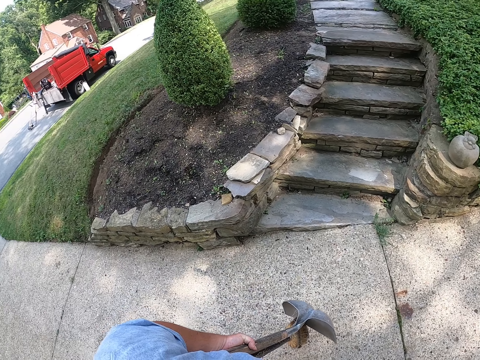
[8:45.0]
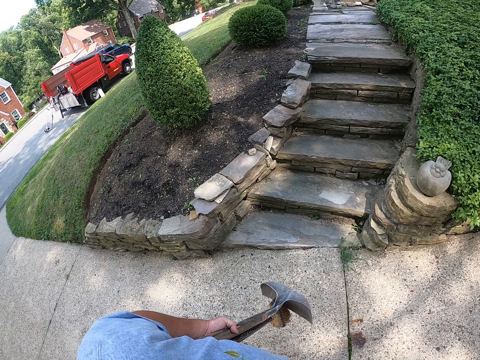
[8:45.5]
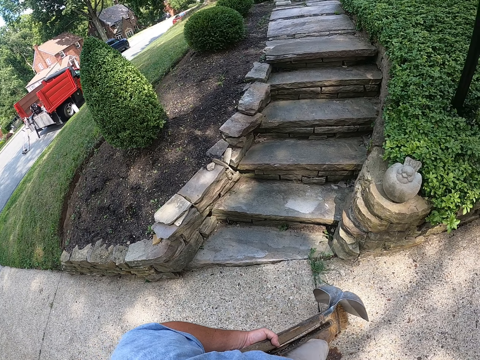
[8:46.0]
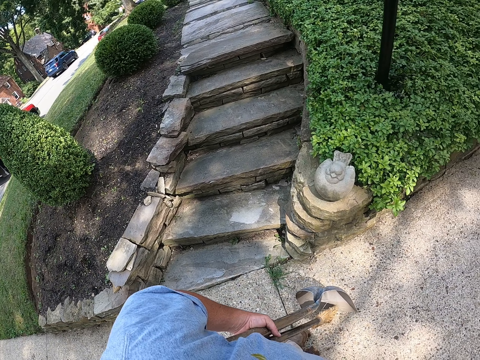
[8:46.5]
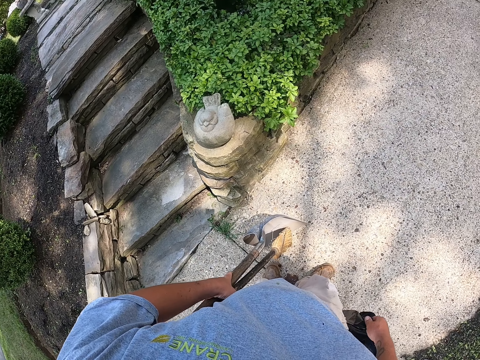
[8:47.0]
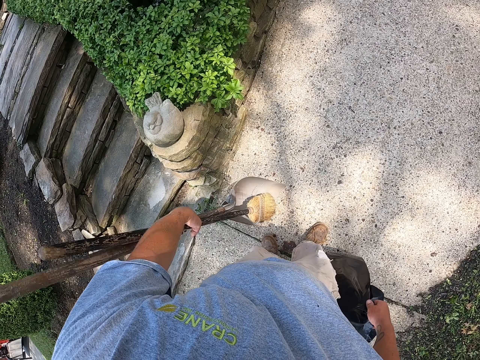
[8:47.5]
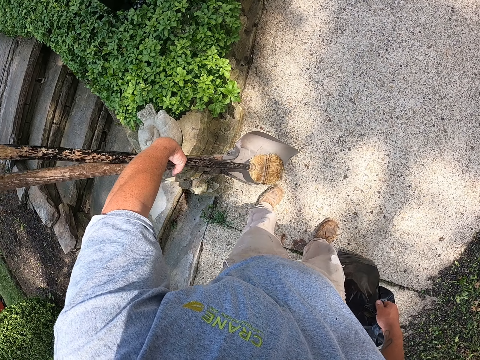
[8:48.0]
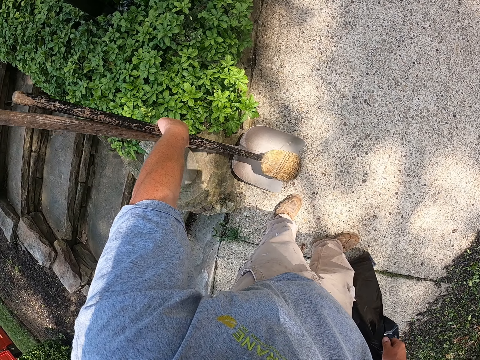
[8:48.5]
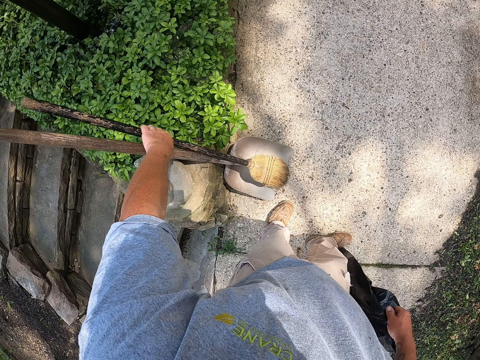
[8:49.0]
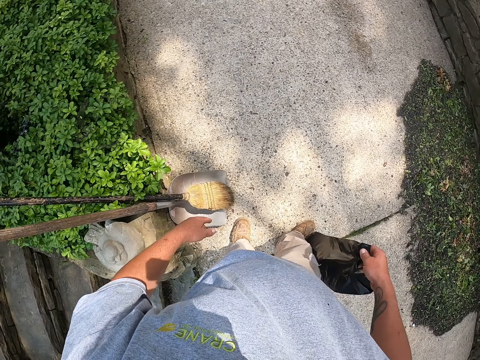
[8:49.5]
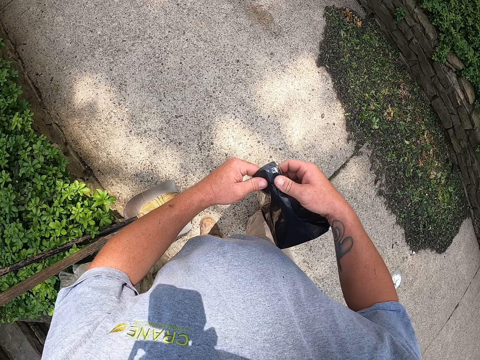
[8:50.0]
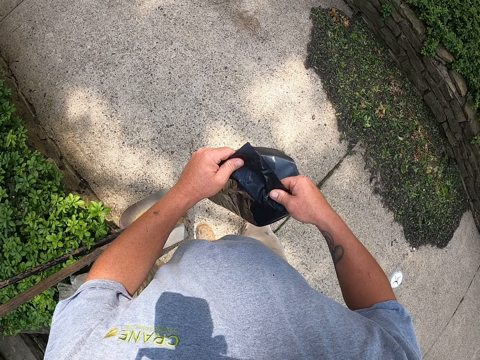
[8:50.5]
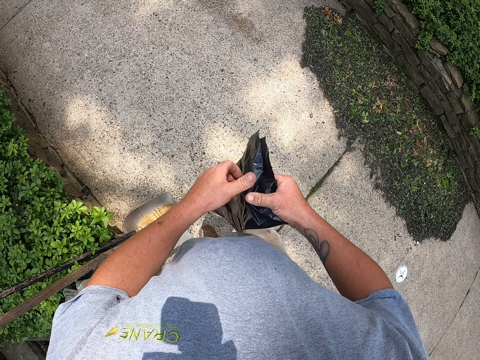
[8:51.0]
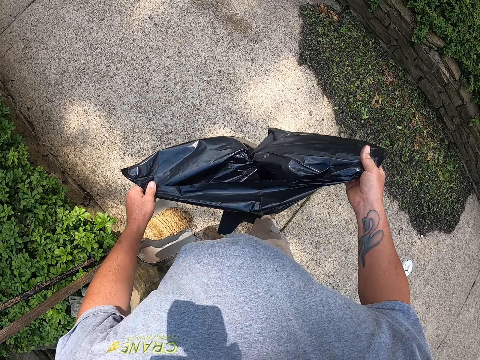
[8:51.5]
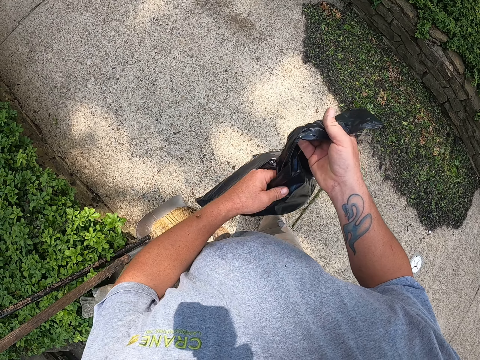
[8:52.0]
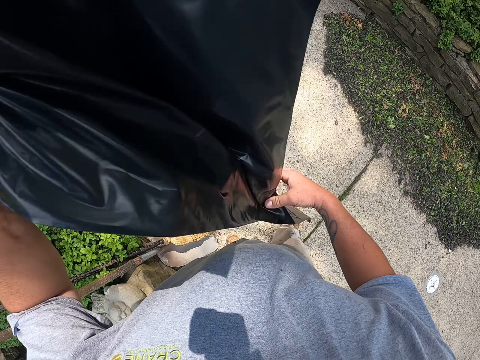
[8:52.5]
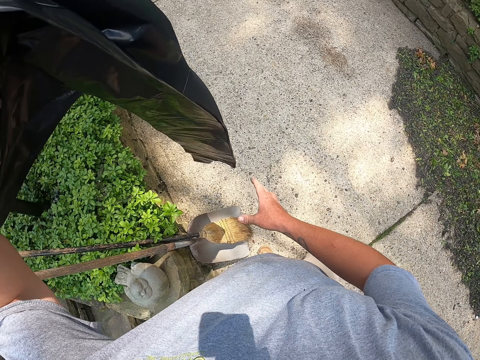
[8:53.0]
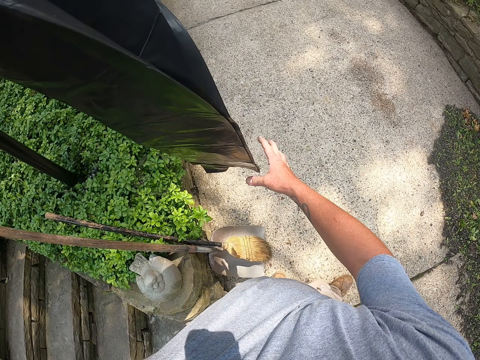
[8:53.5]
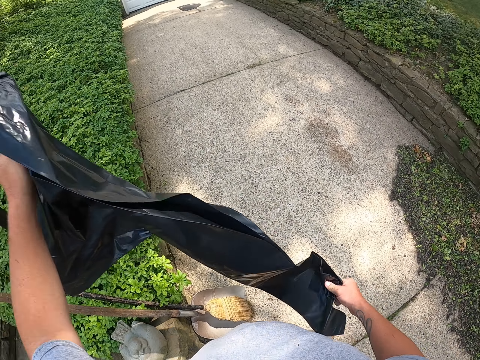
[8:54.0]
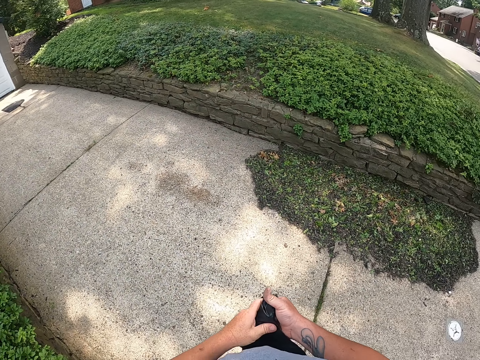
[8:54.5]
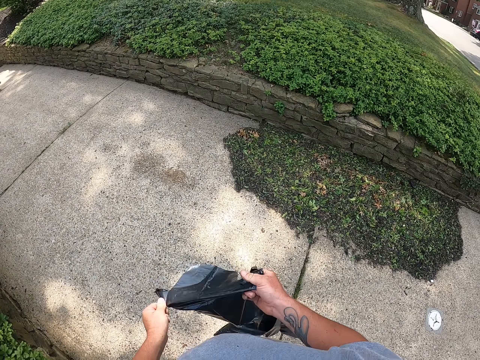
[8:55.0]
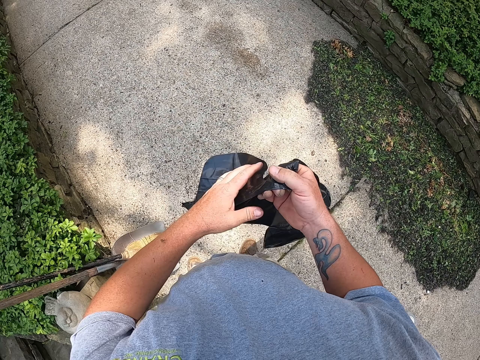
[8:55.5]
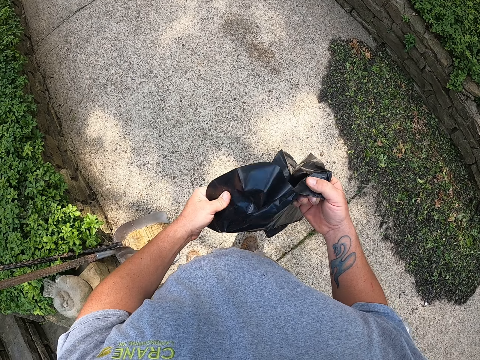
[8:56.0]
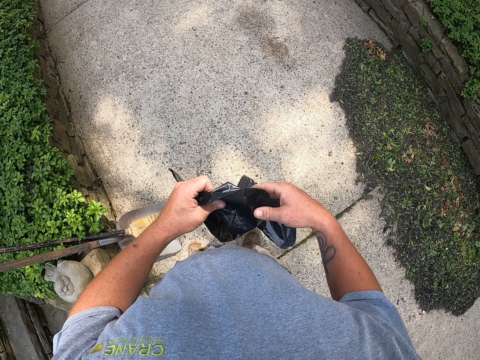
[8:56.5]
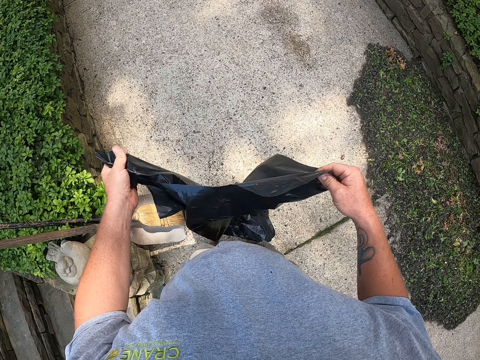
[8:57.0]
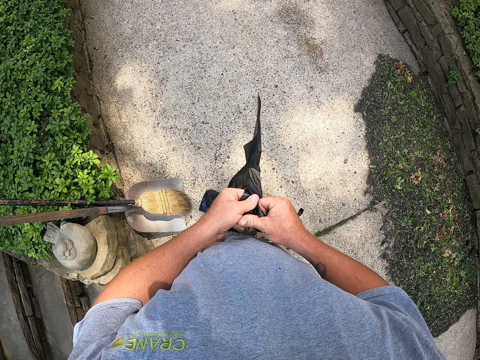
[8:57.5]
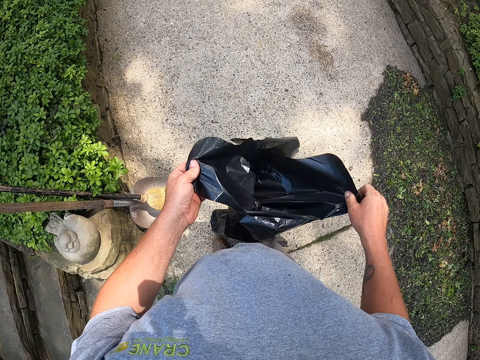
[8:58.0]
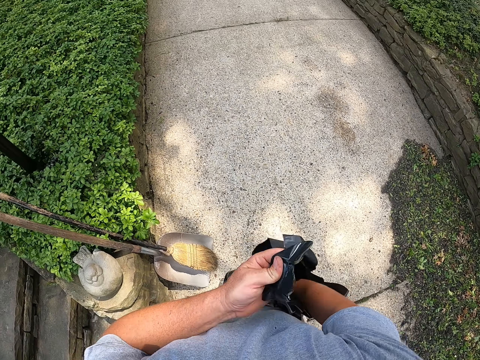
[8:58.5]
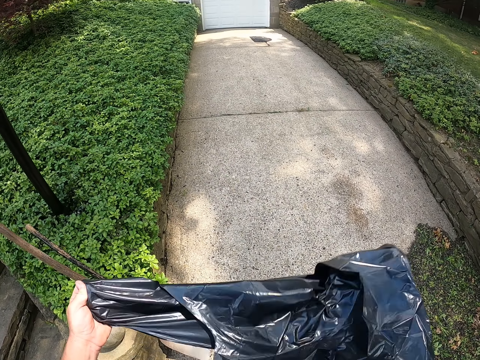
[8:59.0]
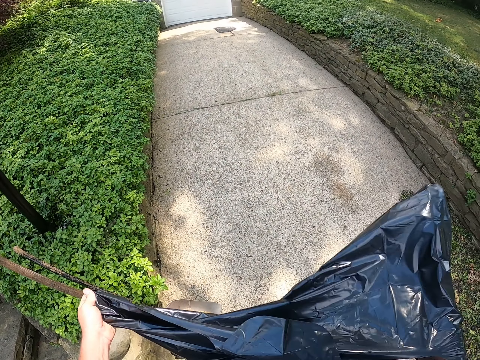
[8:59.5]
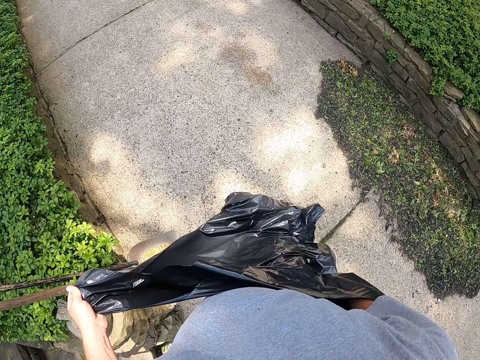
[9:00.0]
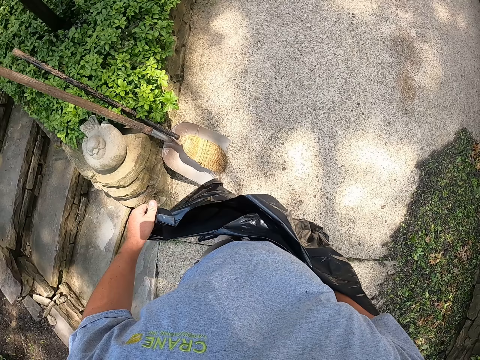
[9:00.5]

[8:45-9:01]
The camera wearer stands on the path. They support the broom on the wall and support the spade on the wall. They open the polythene bag. They open the bag.

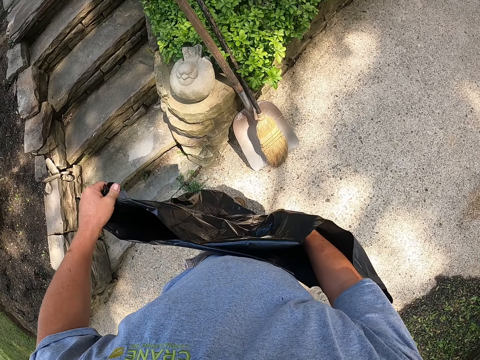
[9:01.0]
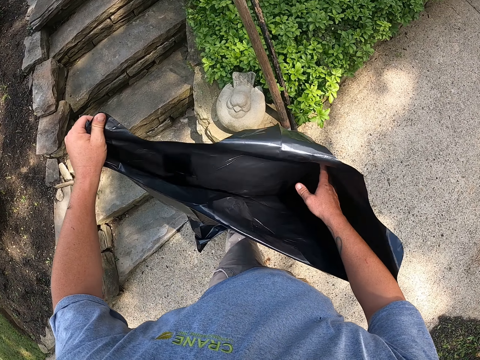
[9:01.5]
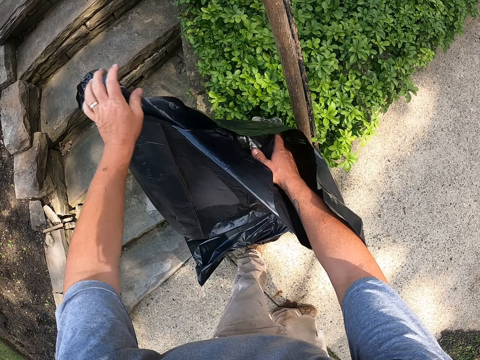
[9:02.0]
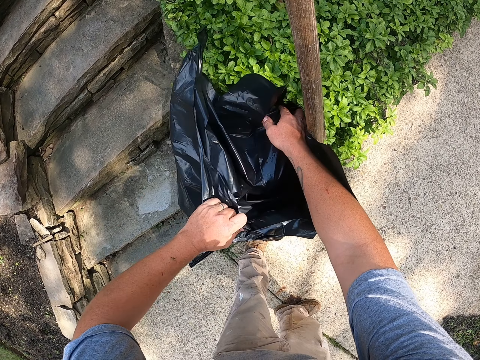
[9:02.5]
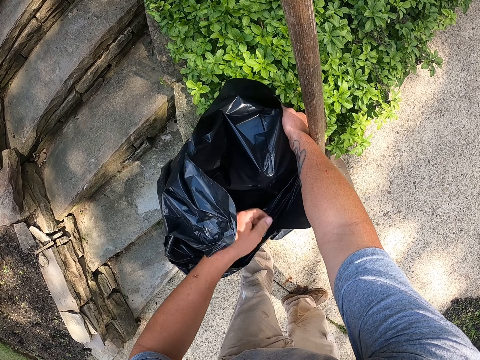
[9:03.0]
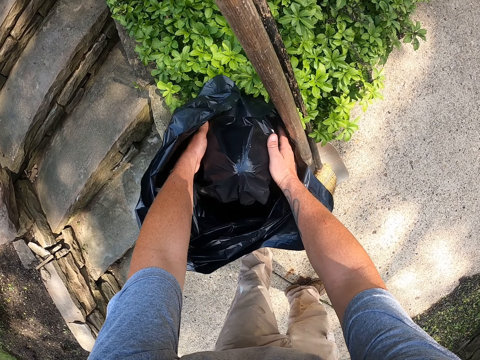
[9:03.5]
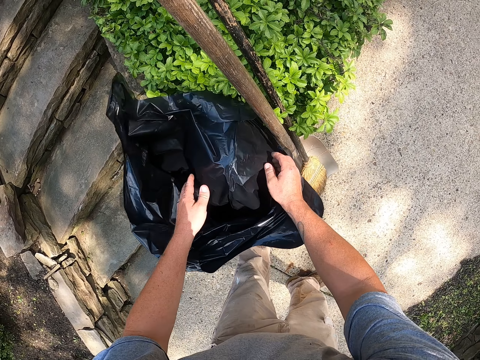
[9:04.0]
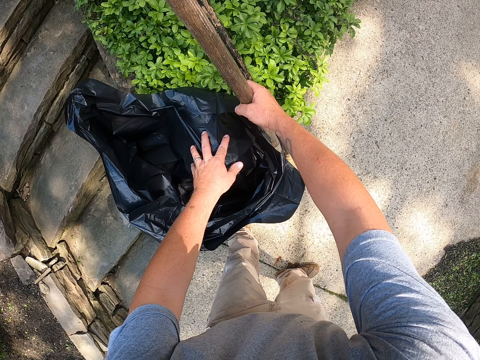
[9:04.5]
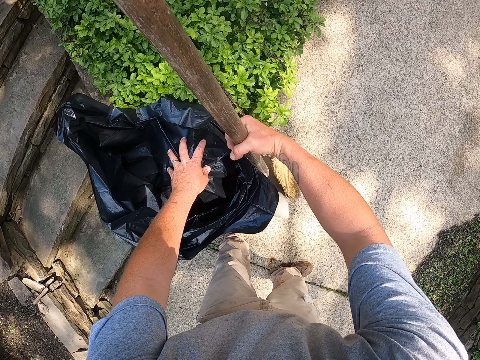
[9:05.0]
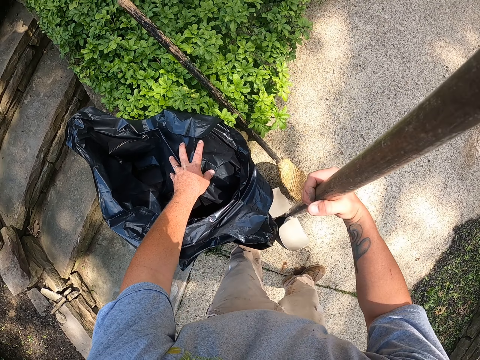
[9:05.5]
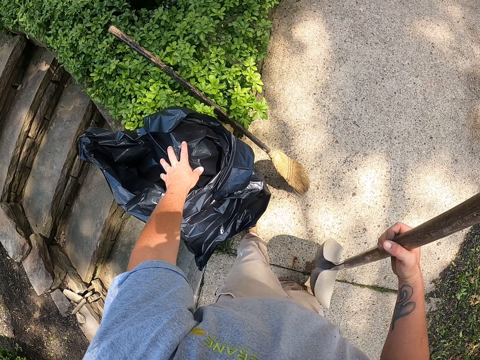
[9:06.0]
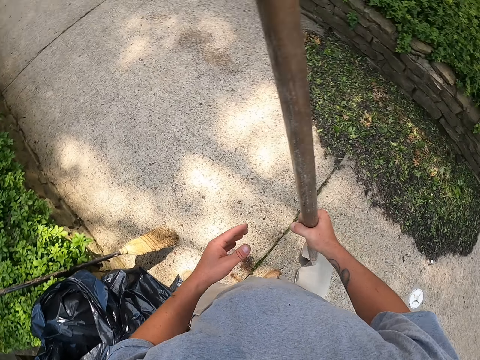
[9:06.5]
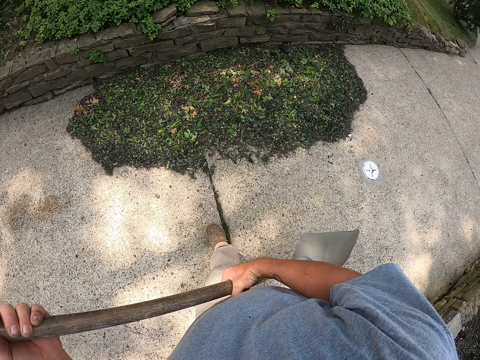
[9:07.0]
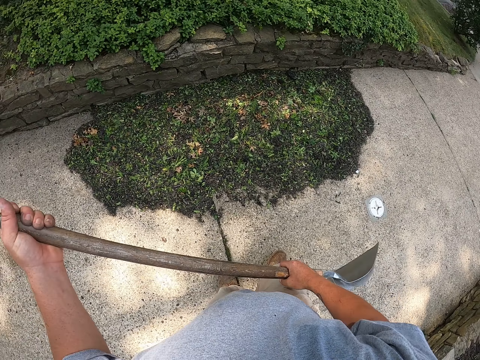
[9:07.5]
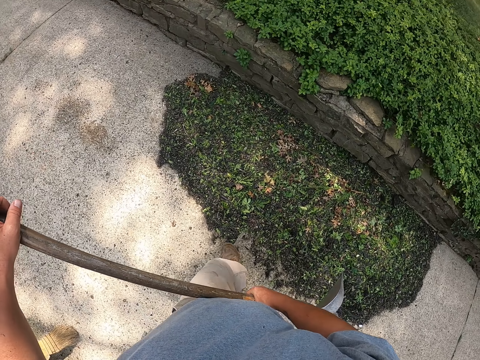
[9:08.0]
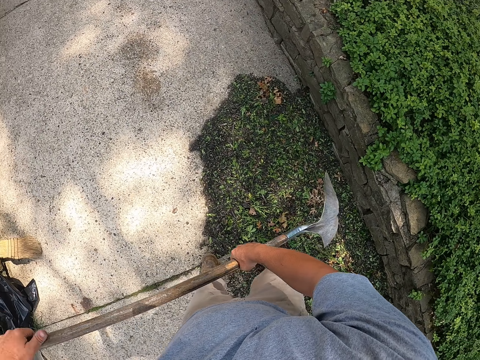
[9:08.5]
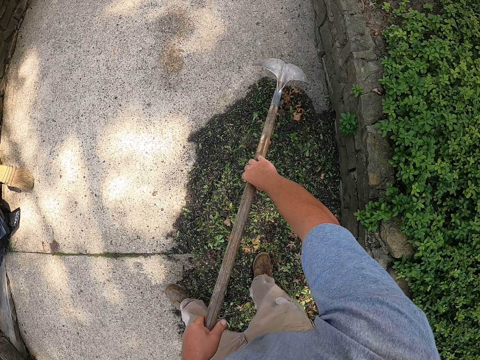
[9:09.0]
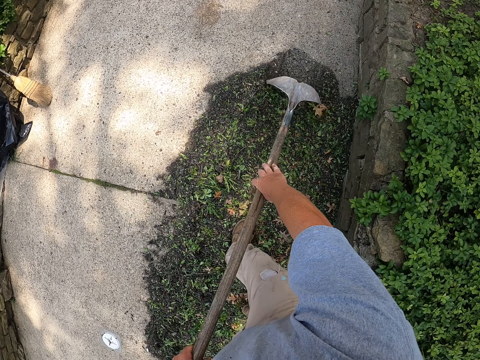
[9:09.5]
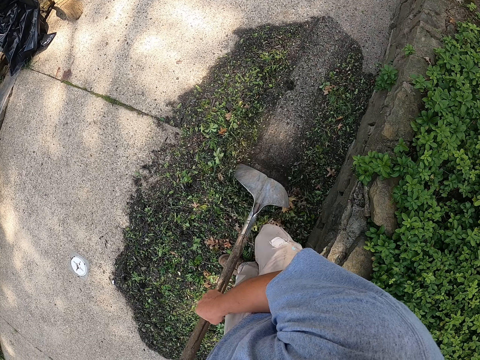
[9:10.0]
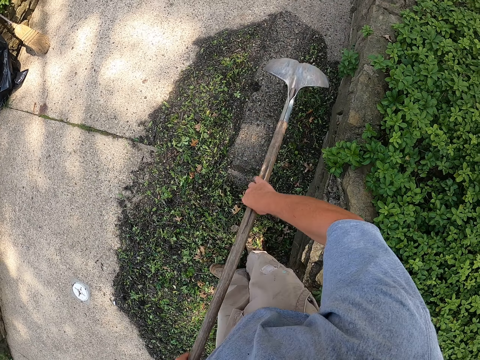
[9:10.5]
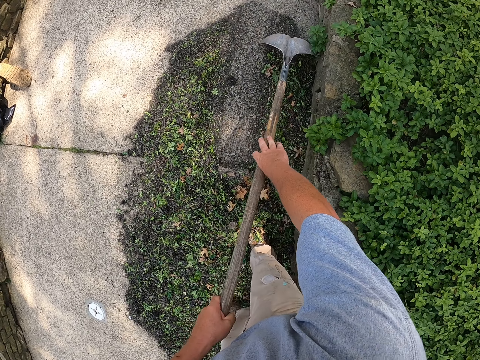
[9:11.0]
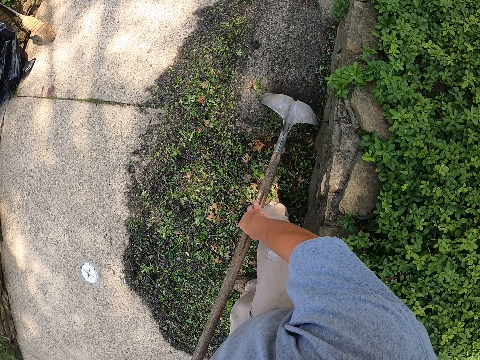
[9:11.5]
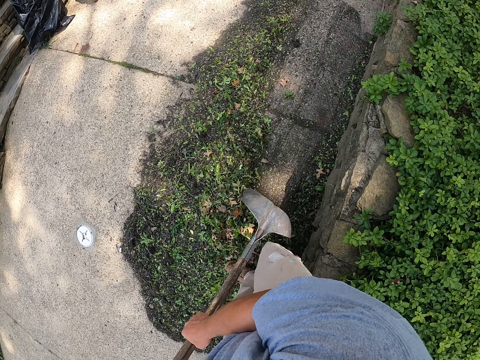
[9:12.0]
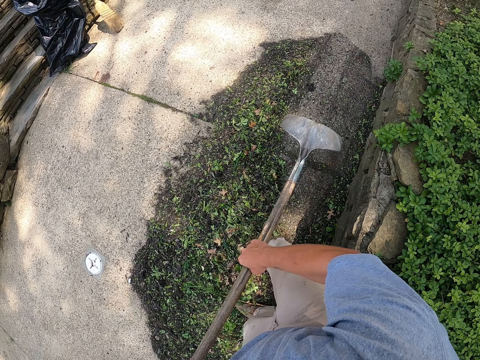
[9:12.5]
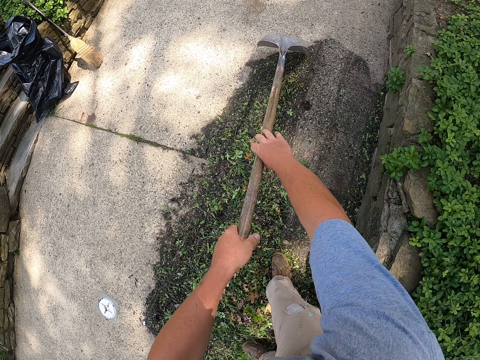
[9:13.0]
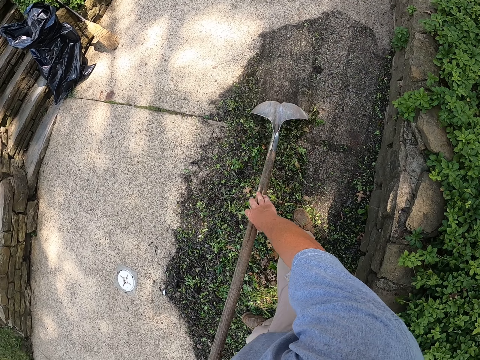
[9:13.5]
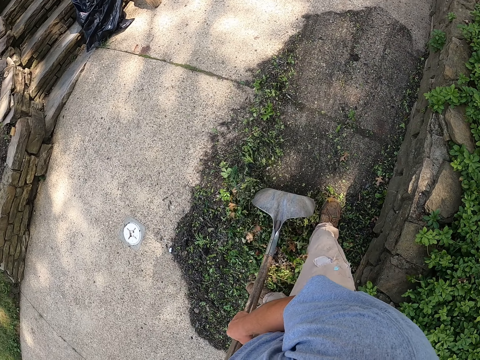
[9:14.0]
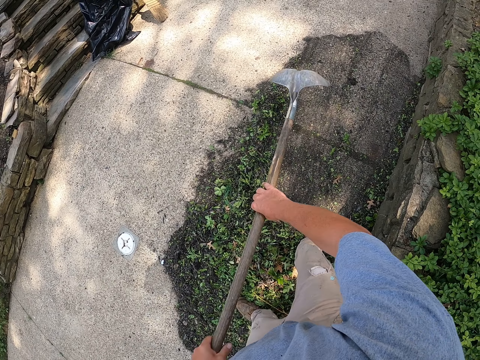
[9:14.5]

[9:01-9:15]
The camera wearer stands the polythene bag on the sculpture. They open the bag. They pick up the shovel or spade. They walk toward the waste, bend, and collect the waste with the spade.
